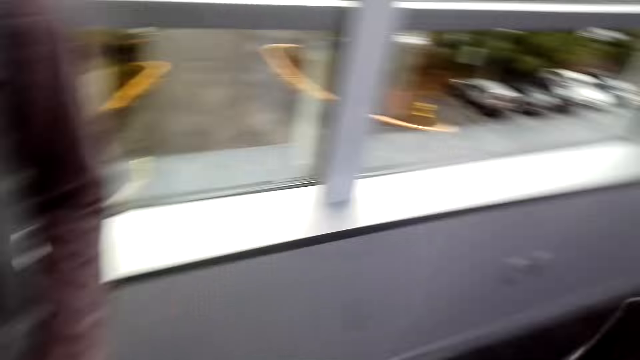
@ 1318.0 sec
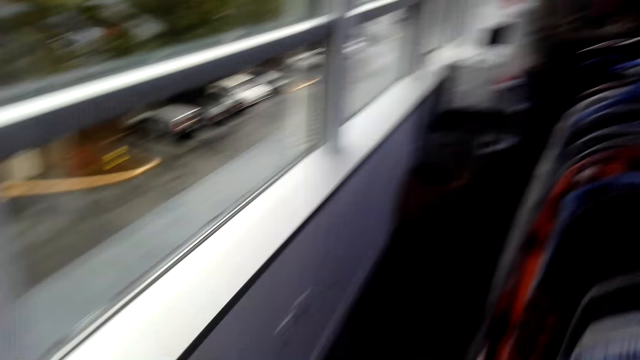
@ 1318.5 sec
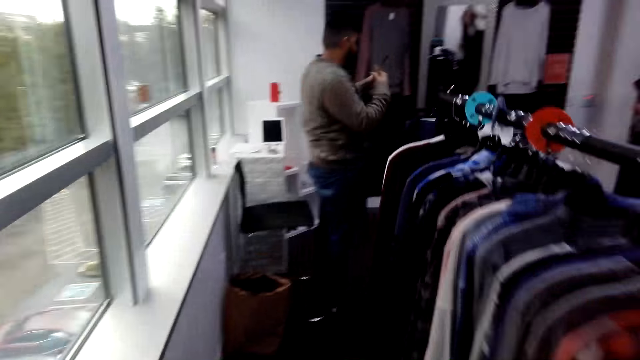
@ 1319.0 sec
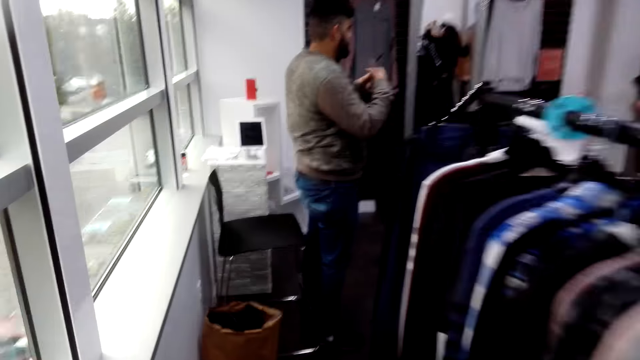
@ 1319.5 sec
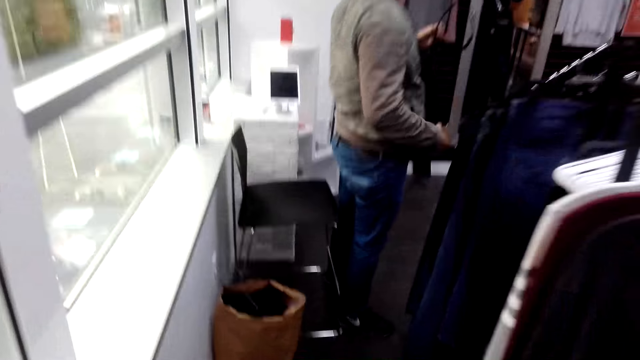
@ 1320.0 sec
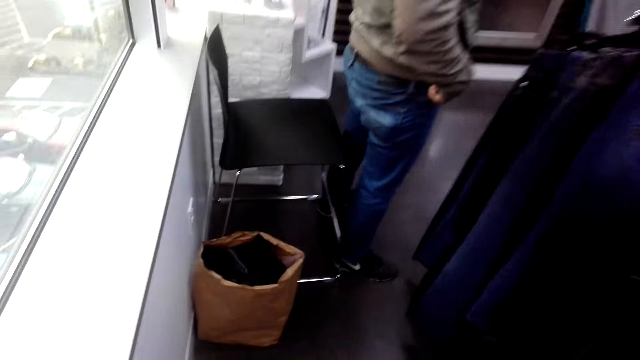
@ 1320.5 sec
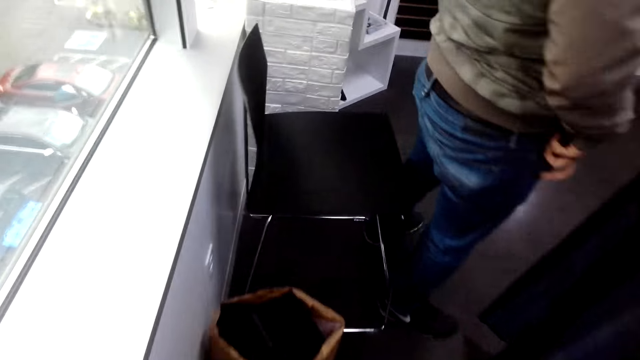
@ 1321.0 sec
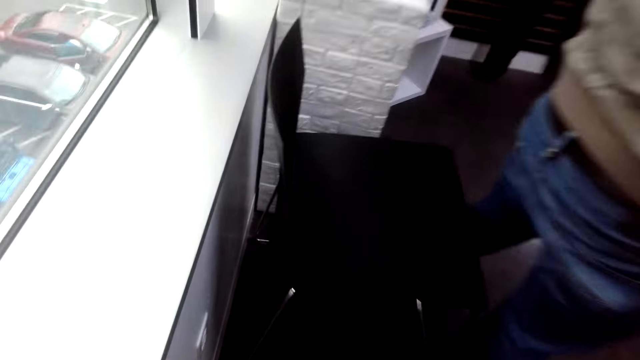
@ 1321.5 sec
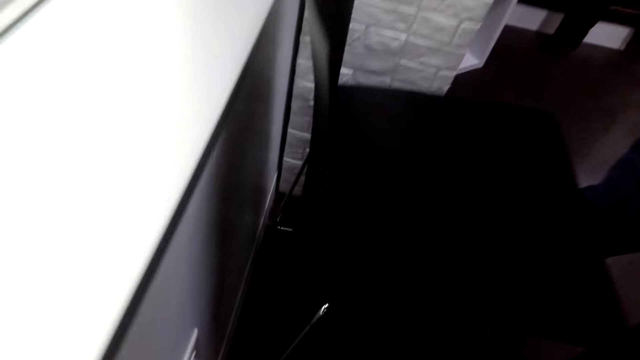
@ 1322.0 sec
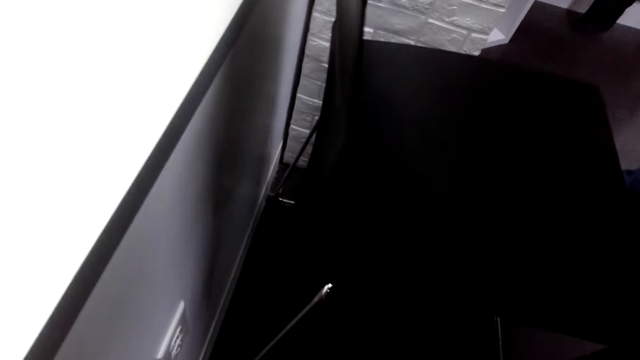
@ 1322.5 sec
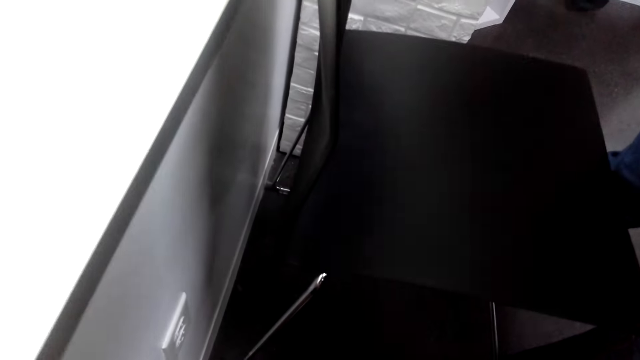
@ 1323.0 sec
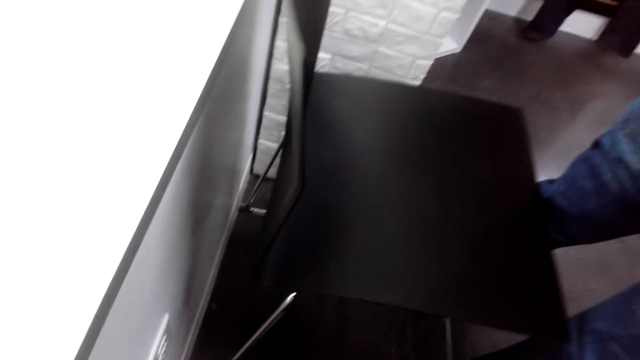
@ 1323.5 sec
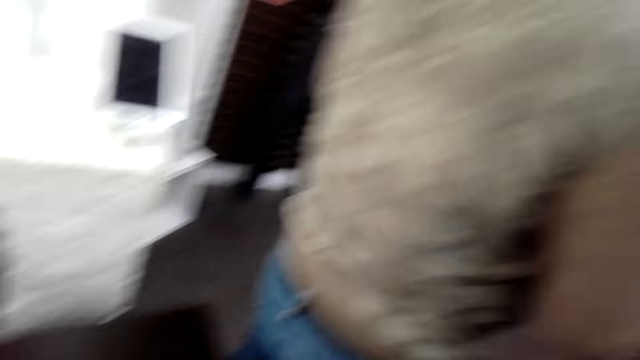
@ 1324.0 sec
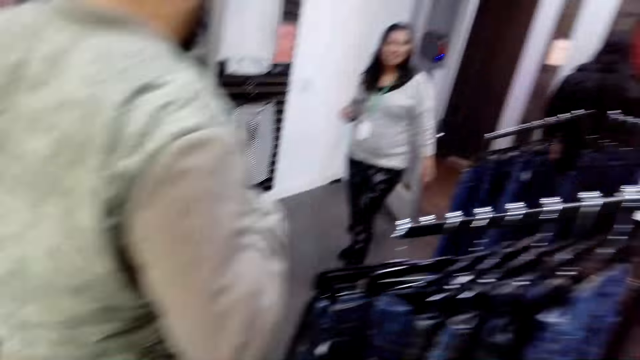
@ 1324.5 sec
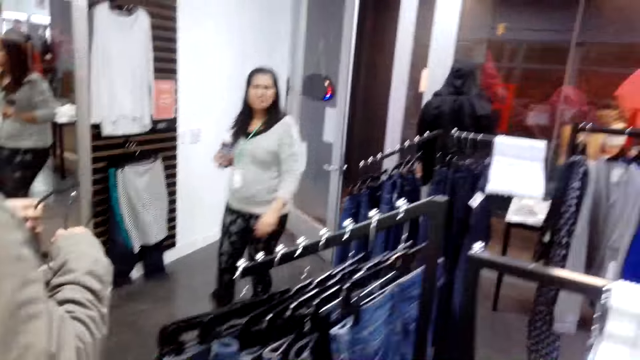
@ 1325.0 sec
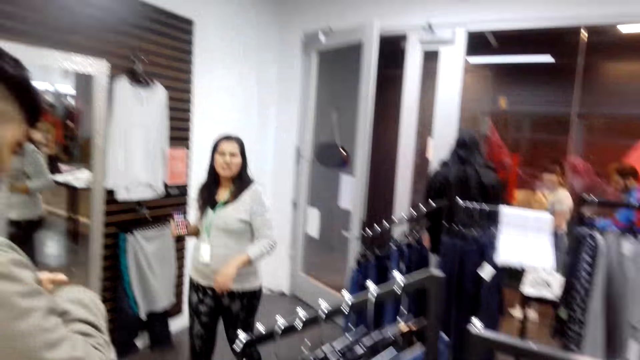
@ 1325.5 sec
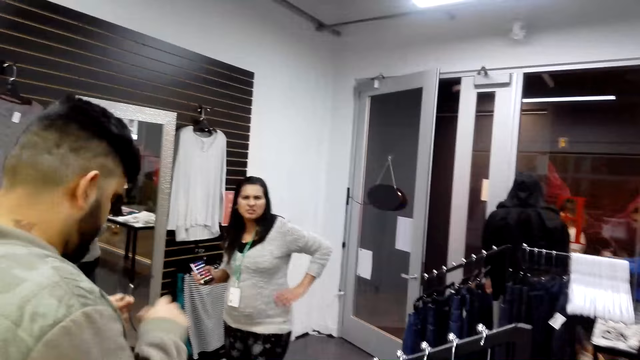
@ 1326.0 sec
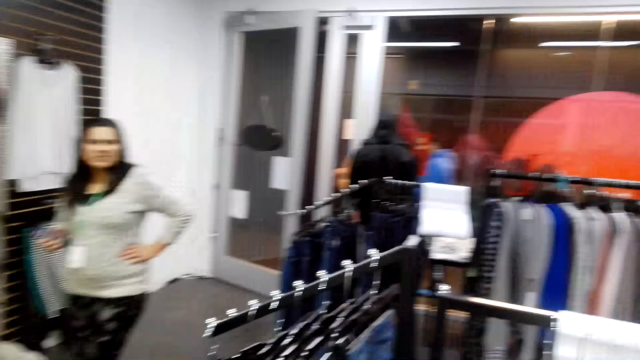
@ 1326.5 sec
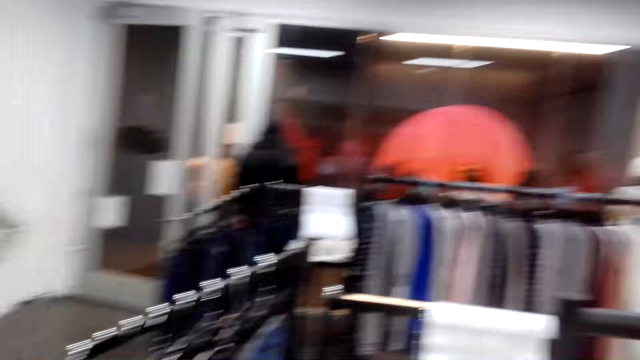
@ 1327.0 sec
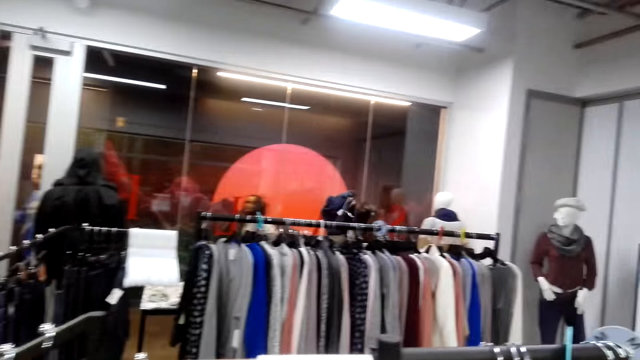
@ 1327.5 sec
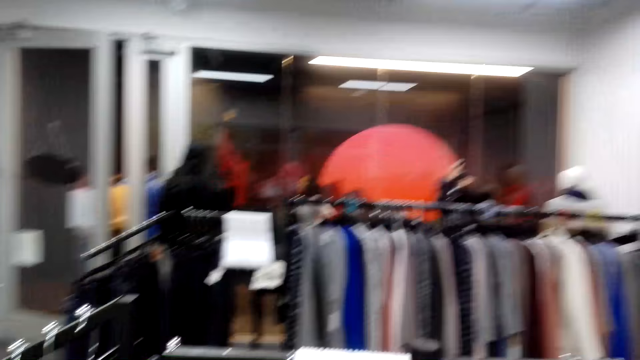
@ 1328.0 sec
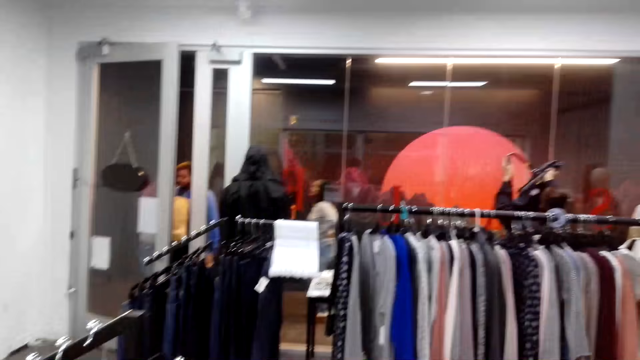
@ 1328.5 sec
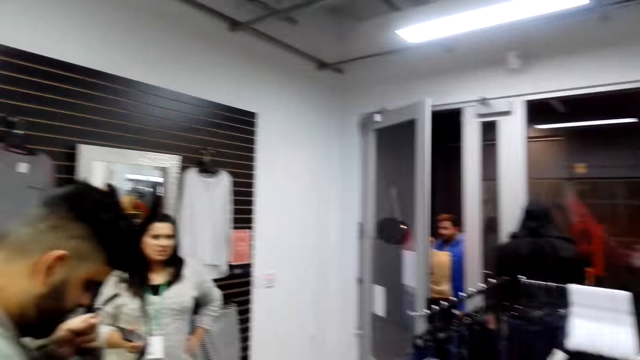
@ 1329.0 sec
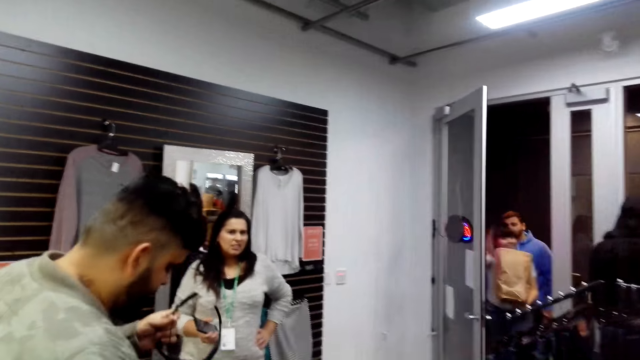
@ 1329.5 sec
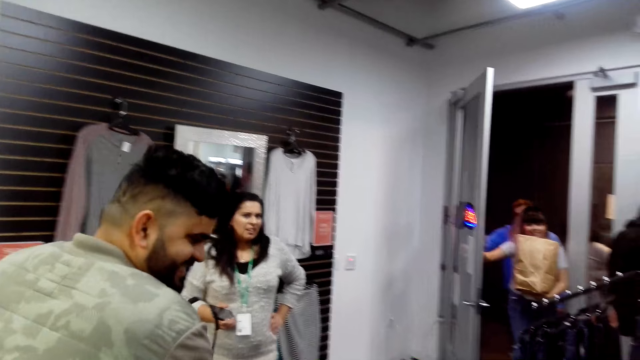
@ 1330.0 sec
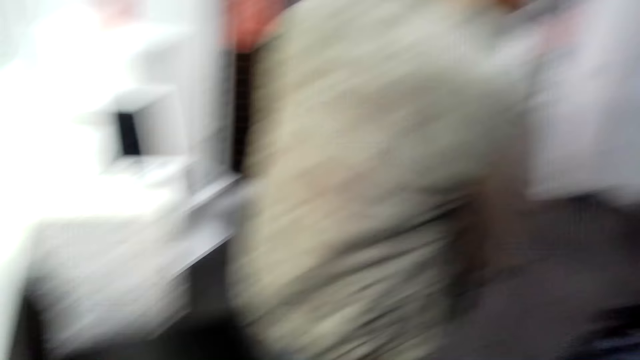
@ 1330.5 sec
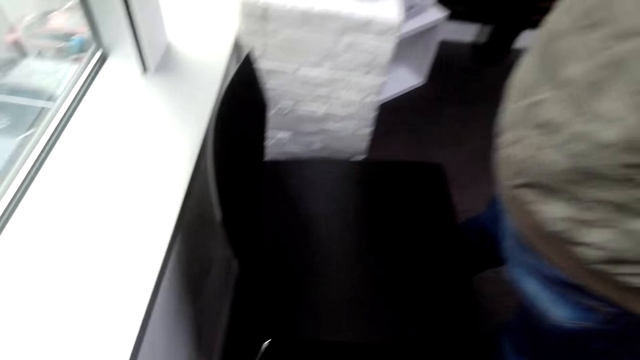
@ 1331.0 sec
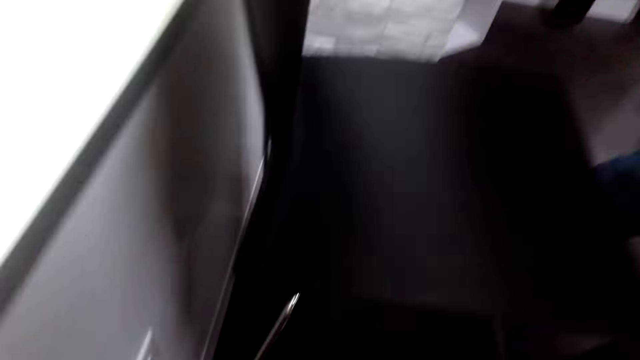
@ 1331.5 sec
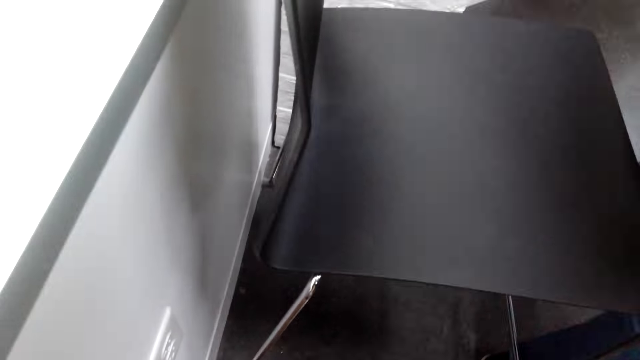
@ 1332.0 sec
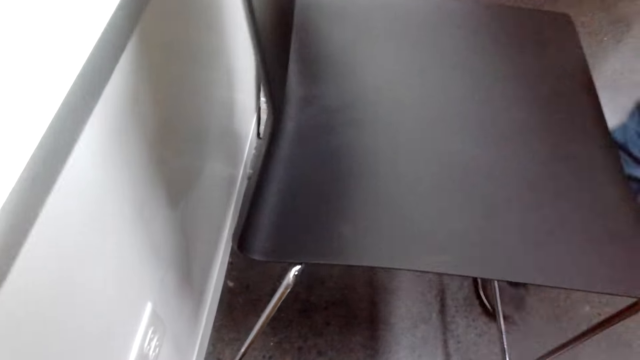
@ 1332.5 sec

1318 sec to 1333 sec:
A man moves his hands. The camera wearer stands up from the chair and converses with a woman and another woman in a boutique. A woman converses with the man and the camera wearer. The second woman moves towards the camera wearer. The camera wearer converses with the second woman. The man touches items.

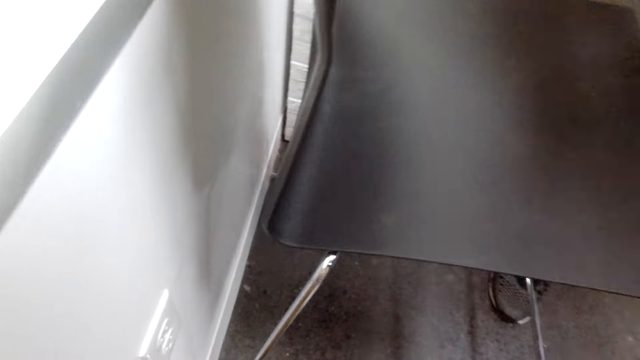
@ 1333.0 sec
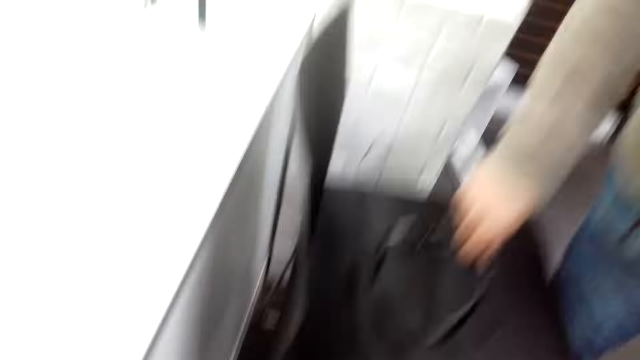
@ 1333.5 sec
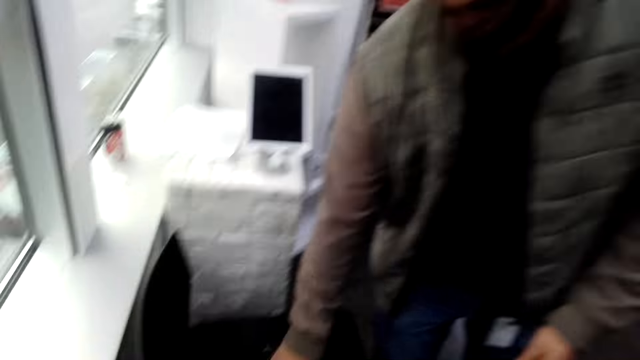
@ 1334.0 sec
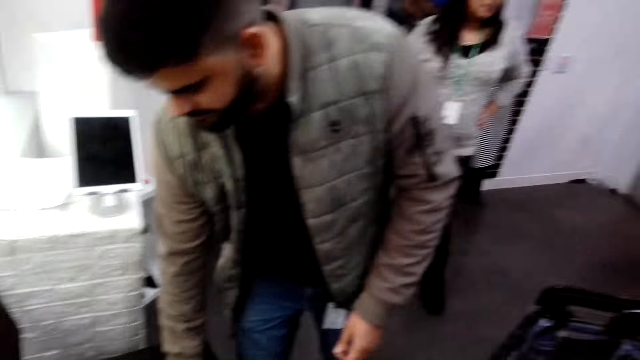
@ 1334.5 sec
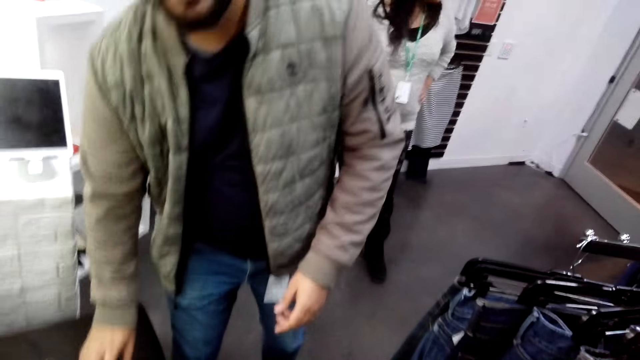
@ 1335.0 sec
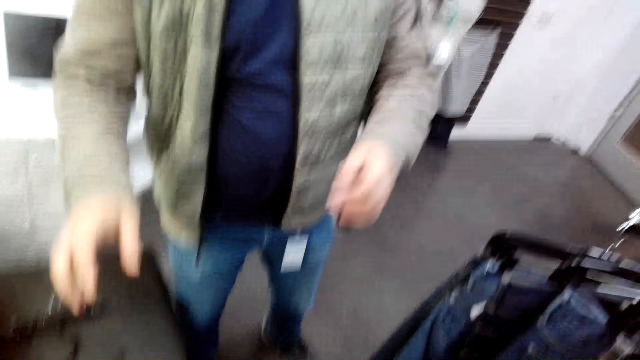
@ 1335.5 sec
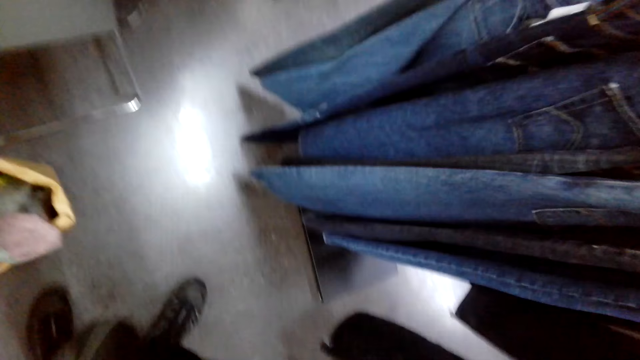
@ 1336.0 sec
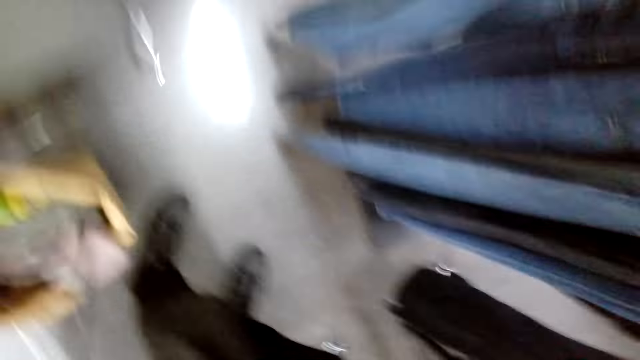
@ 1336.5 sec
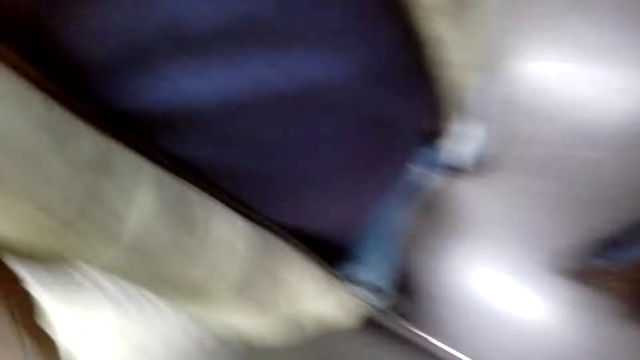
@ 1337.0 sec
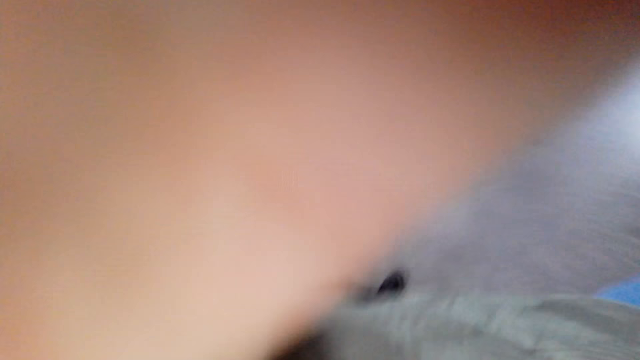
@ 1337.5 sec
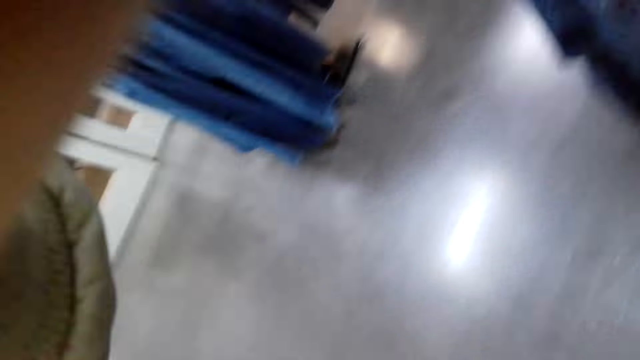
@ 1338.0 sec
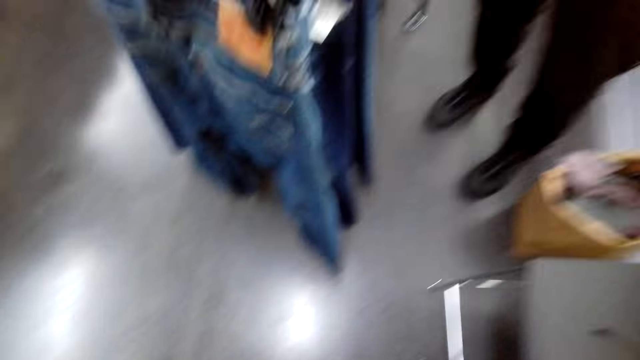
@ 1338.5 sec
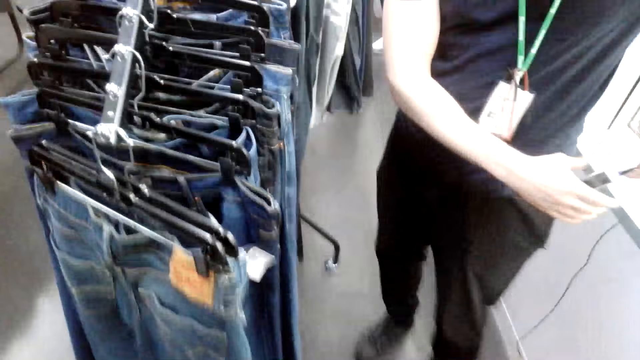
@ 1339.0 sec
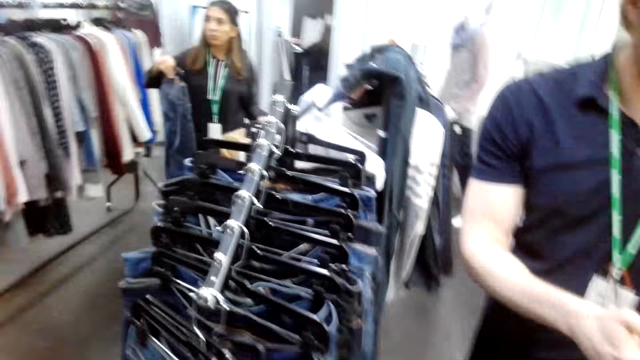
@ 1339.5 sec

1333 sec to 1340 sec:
The camera wearer picks up a basket of something on the floor. They put the basket of something down on the floor. A woman and another woman move in the room.
